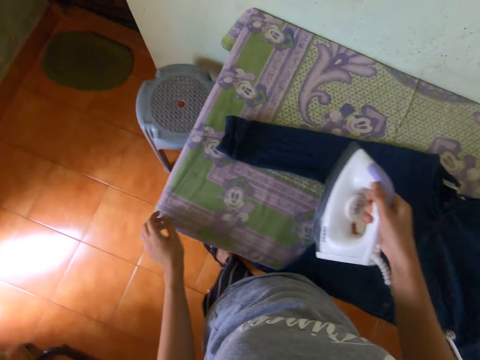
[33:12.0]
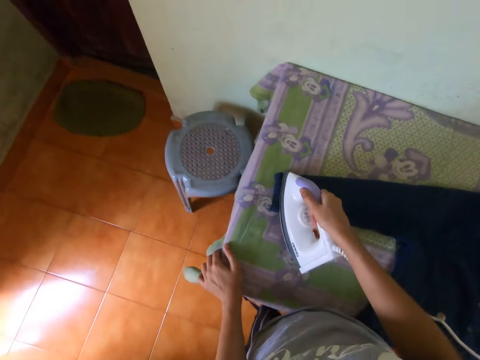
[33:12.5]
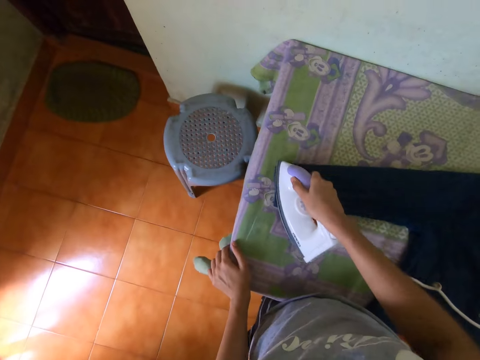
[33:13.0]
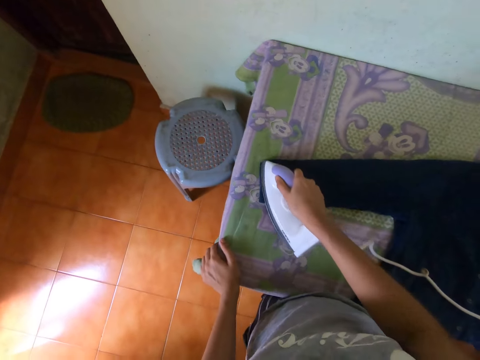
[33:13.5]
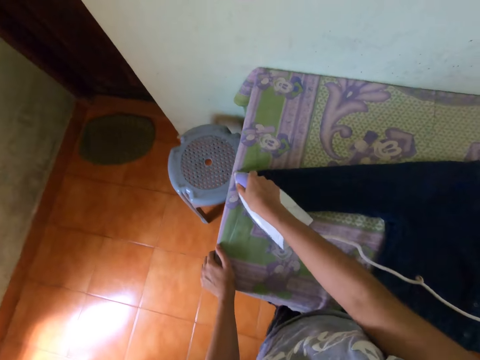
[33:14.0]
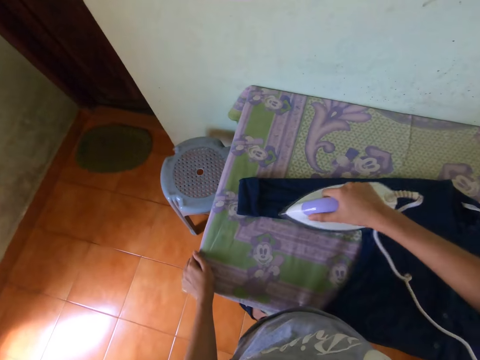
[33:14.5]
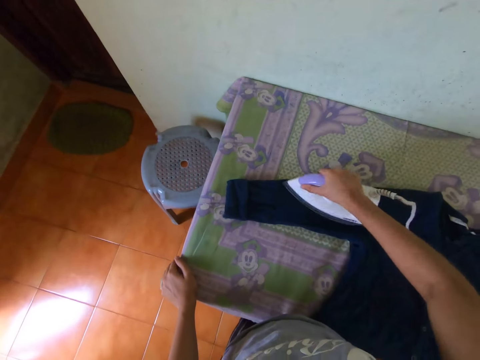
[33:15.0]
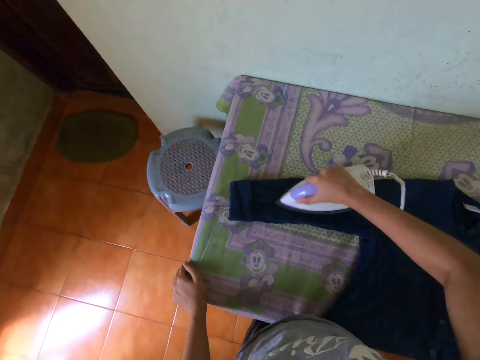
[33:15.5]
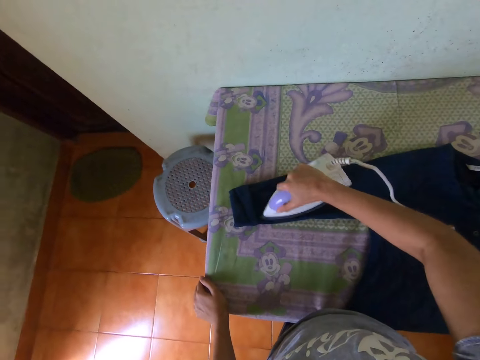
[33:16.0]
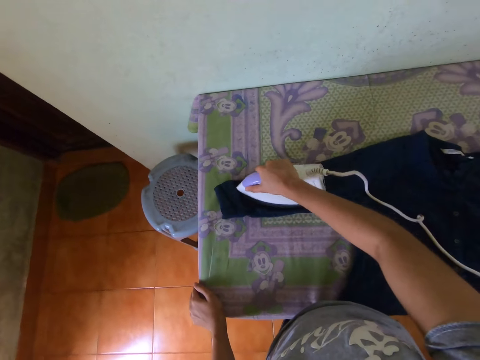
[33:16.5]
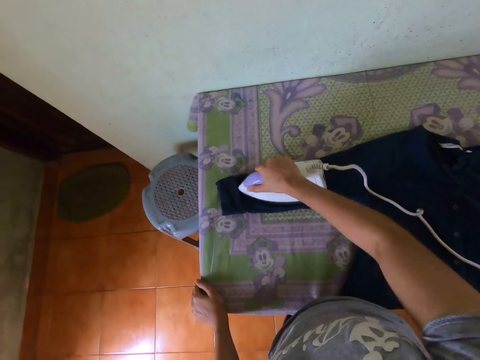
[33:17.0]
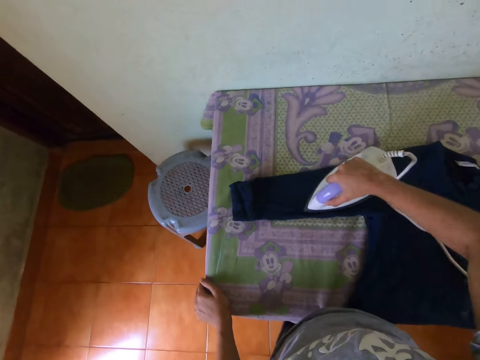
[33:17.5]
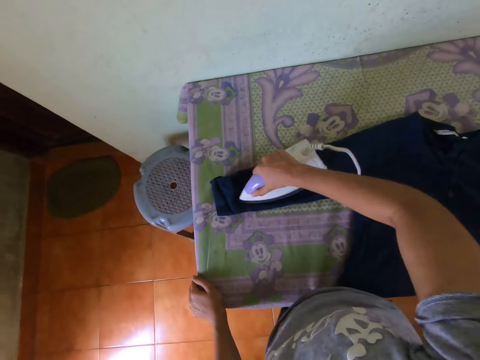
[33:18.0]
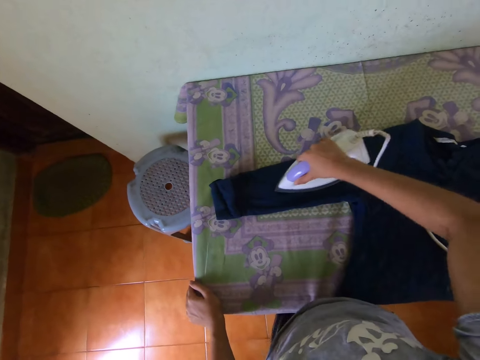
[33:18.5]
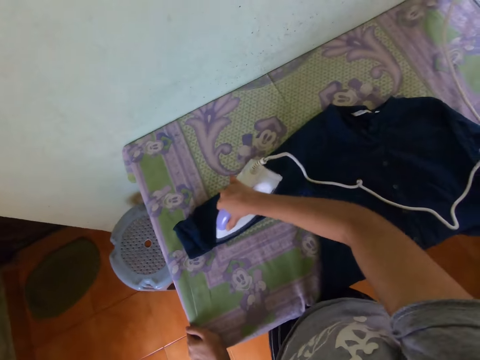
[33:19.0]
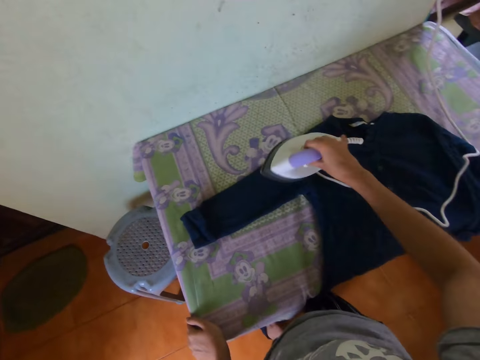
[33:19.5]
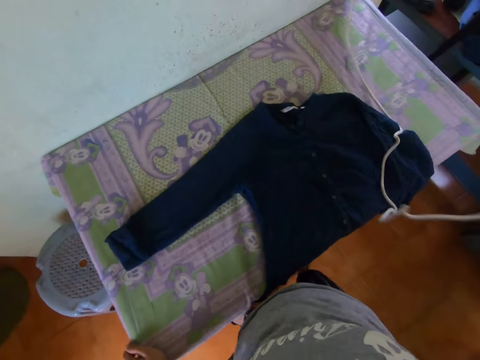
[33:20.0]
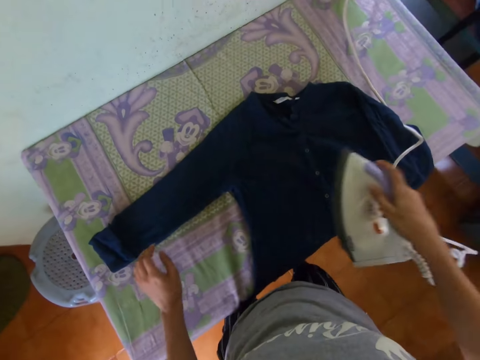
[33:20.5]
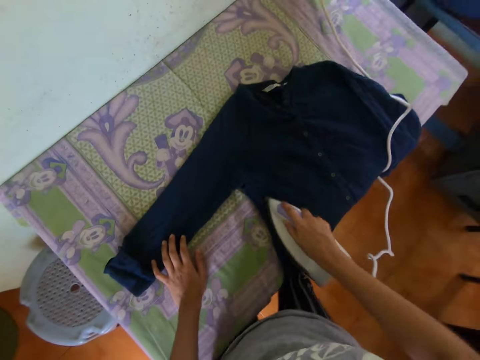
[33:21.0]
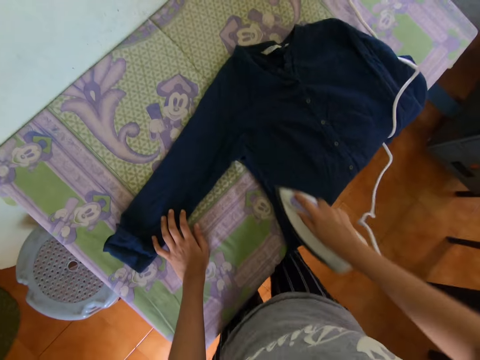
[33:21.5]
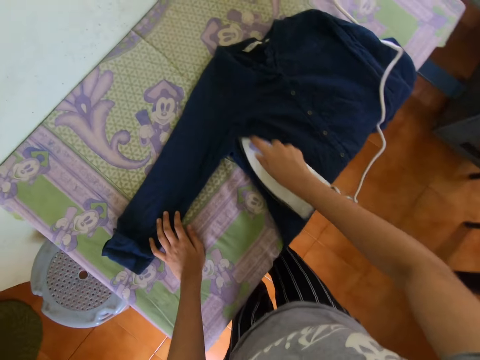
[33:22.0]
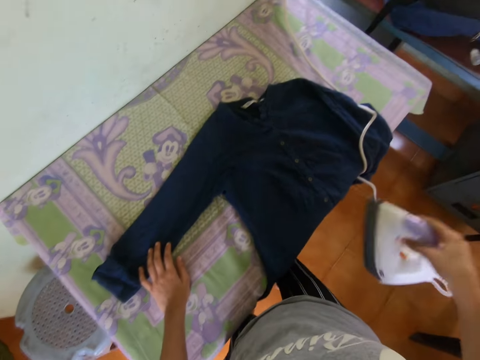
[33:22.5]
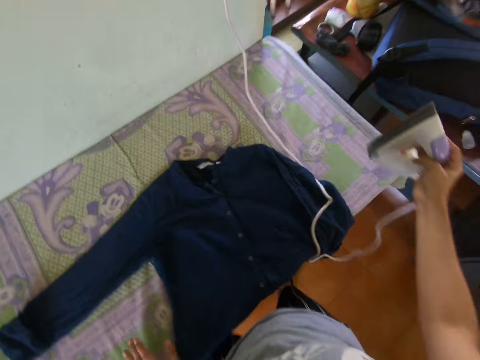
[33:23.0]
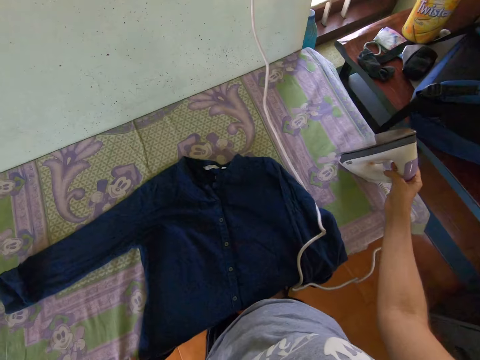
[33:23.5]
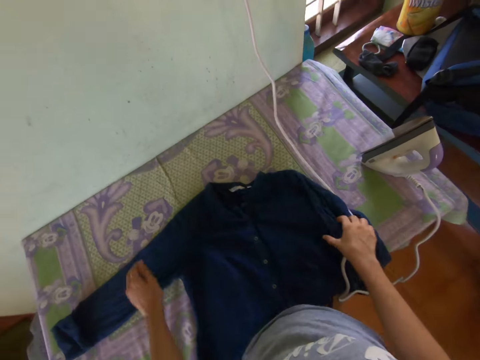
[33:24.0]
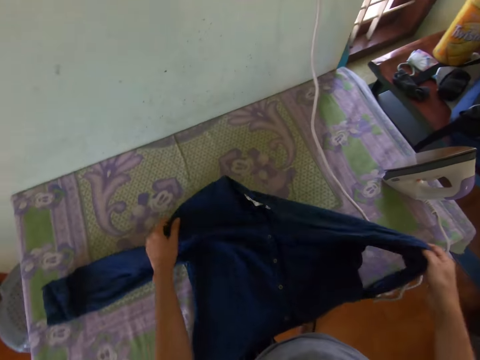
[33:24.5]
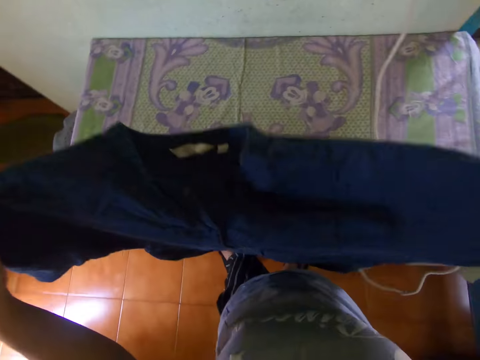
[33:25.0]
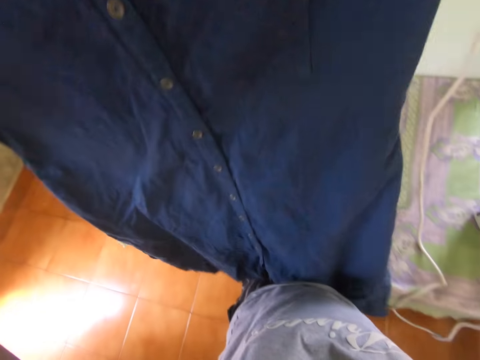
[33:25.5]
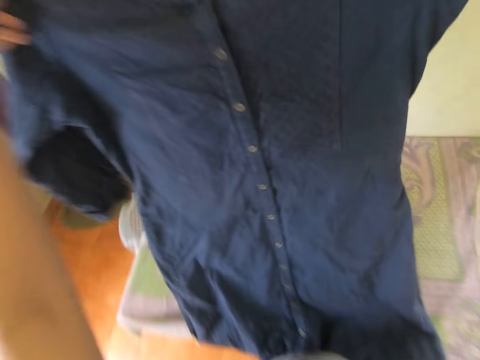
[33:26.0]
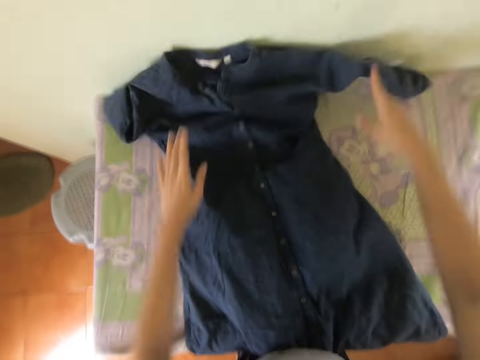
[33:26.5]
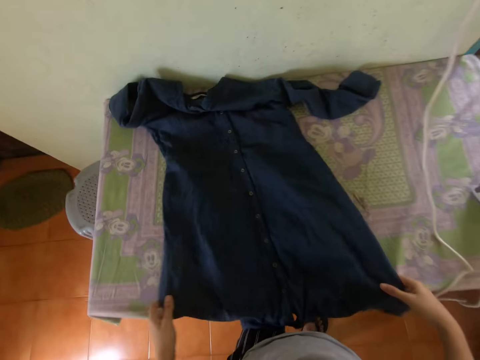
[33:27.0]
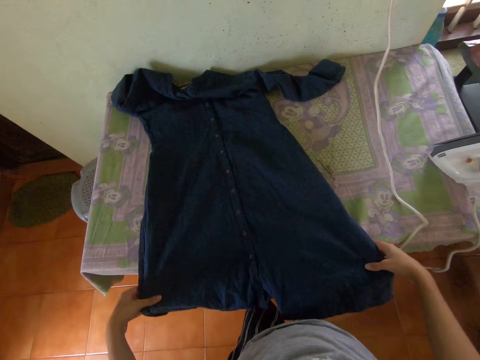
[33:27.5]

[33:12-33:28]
The camera wearer places her left hand on the table. She irons the shirt on the table with the iron in her right hand. She places her left hand on the table. She places the iron in her right hand on the table. She picks up the shirt from the table with both hands. She places the shirt in her hands on the table. She spreads the shirt on the table. She holds the shirt with both hands.

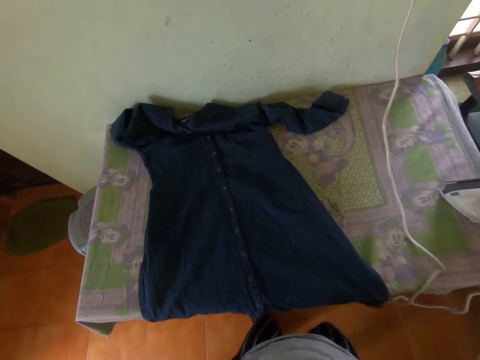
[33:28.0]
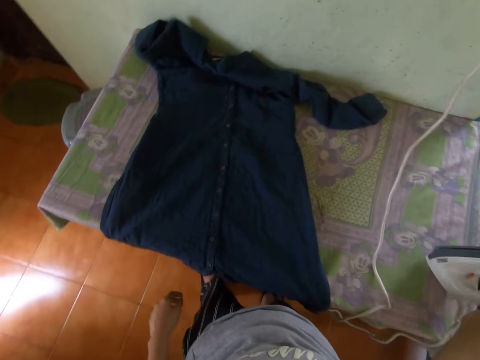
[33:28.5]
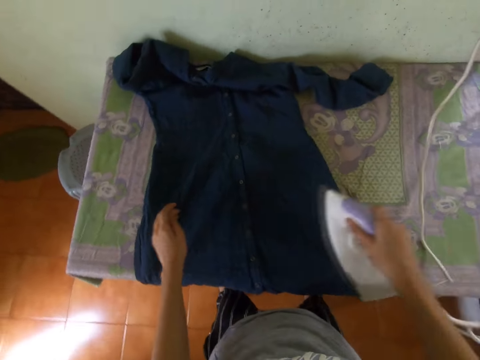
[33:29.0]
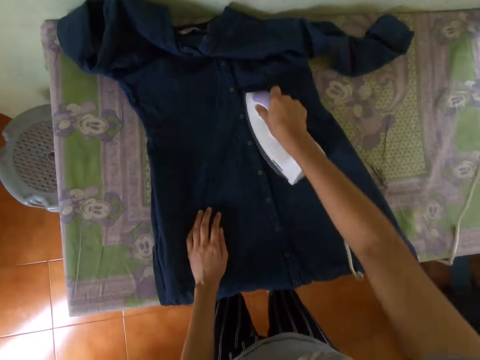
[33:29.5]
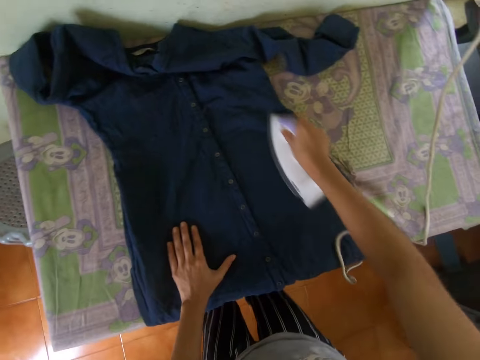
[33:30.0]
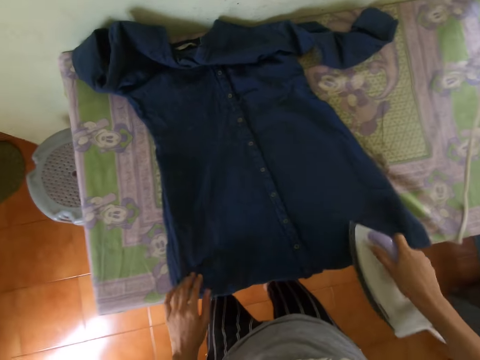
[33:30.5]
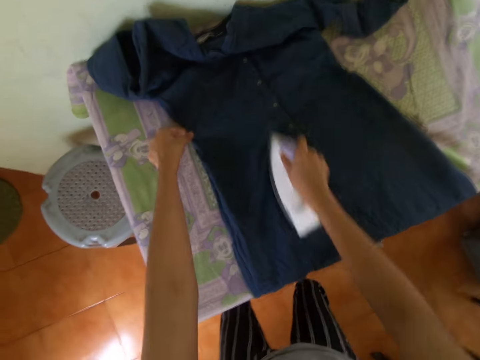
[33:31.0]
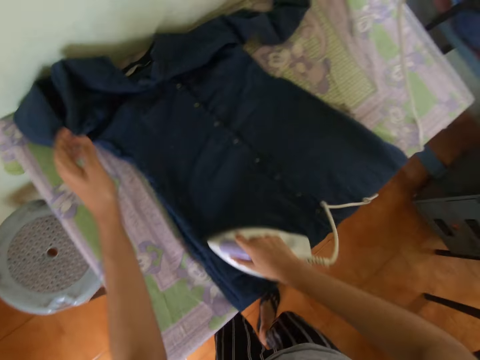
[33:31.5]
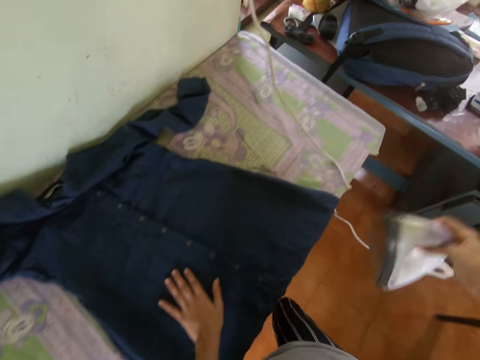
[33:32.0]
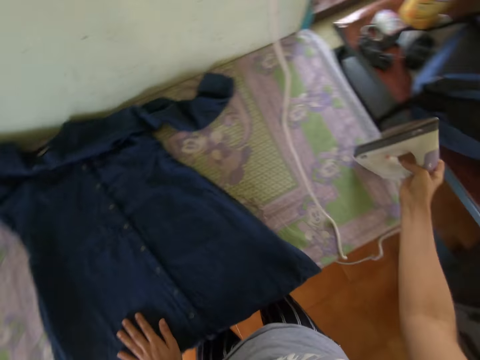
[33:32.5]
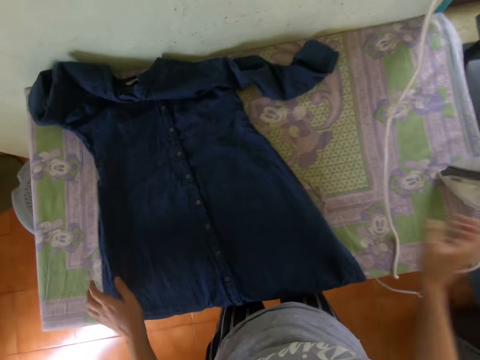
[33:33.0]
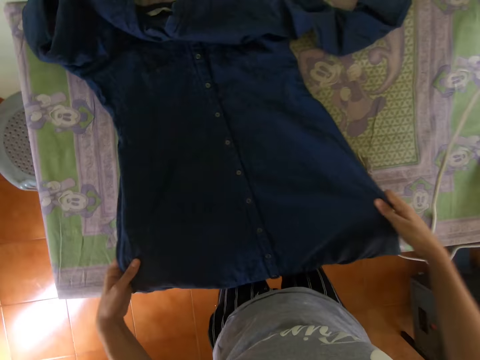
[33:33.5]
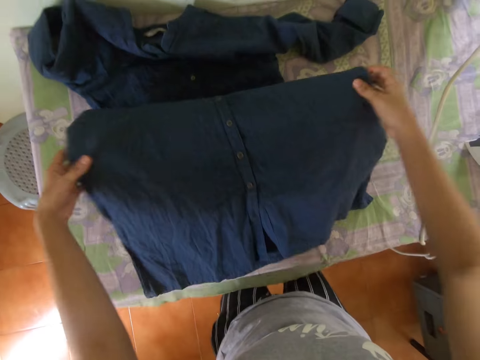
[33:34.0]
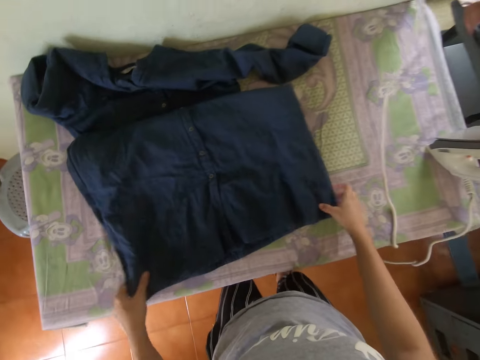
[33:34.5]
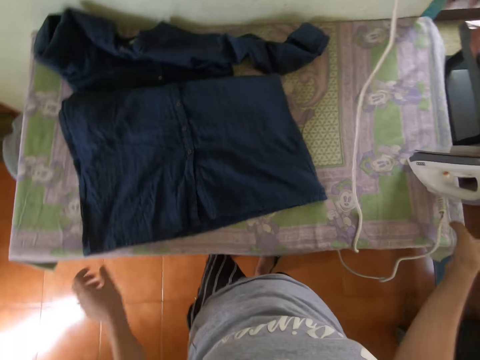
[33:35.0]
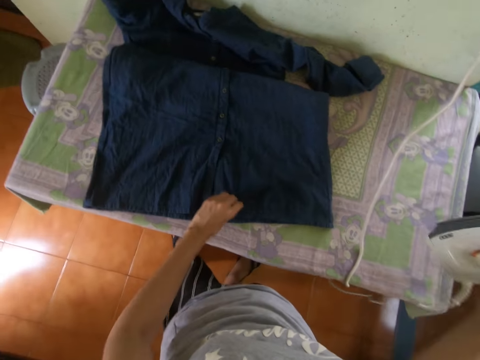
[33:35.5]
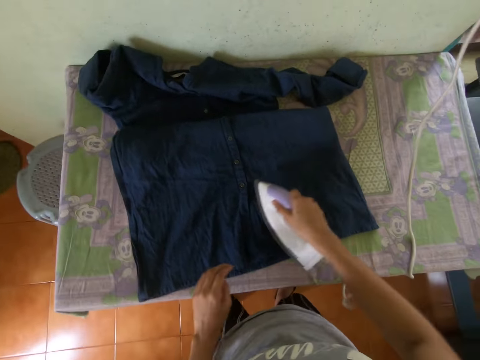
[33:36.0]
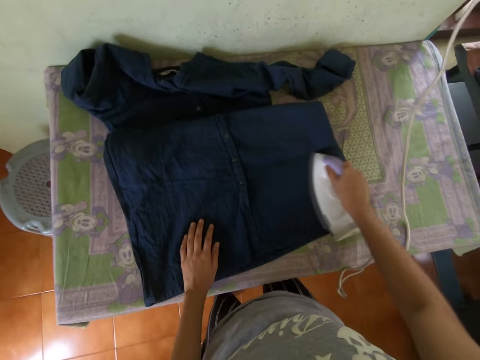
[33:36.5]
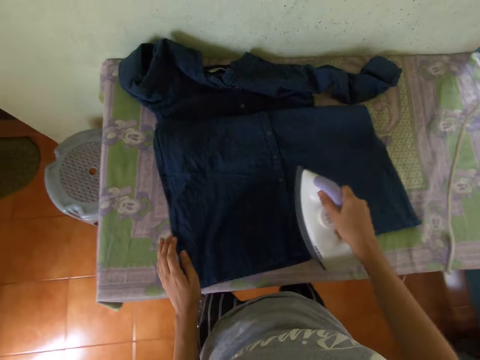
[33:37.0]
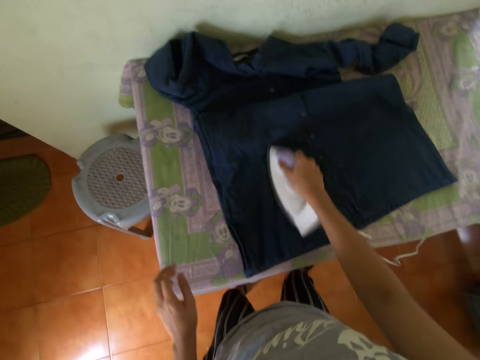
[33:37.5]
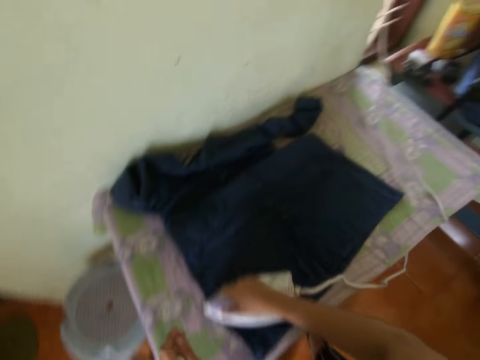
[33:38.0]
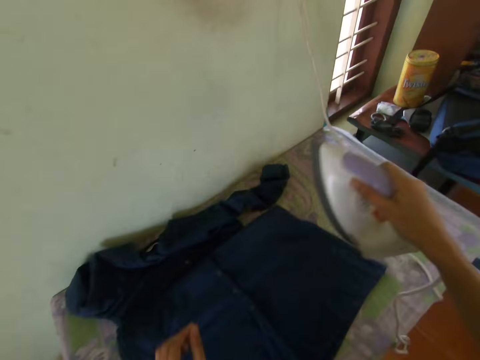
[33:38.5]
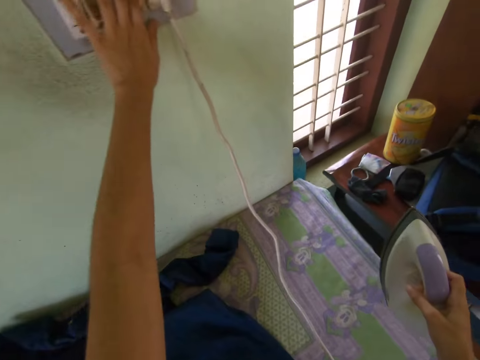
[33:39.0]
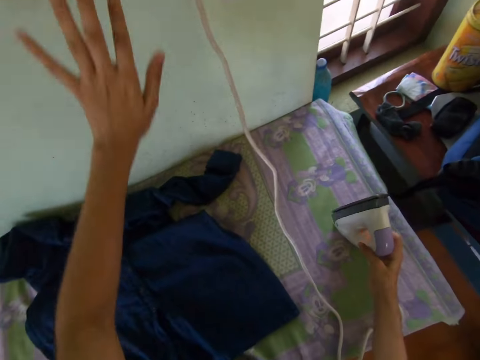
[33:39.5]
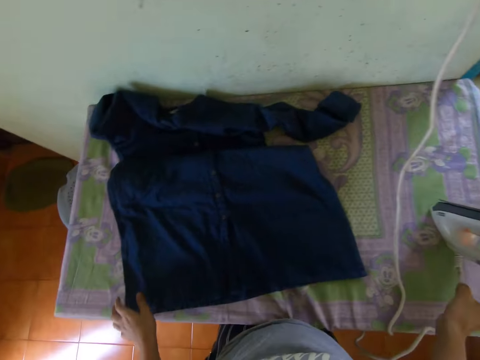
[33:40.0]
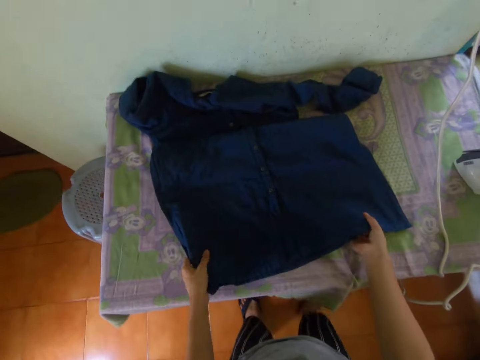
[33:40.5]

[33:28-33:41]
The camera wearer picks up the iron from the table with her right hand. She irons the shirt on the table with the iron in her right hand. She places her left hand on the shirt on the table. She touches the shirt on the table with her left hand. She does so again. She places her left hand on the shirt on the table. She places the iron in her right hand on the table. She holds the shirt on the table with both hands. She picks up the shirt with both hands. She places the shirt in her hands on the table. She folds the shirt. She holds the shirt with both hands. She picks up the iron from the table with her right hand. She irons the shirt on the table with the iron in her right hand. She puts on a switch on a wall with her left hand. She switches off the socket. She places the iron in her right hand on the table. She picks up the shirt from the table with both hands.
